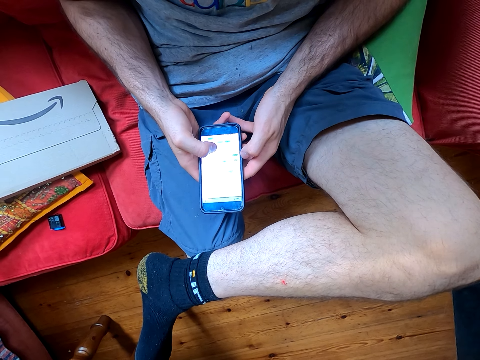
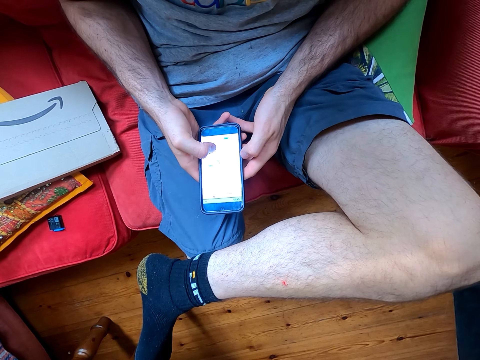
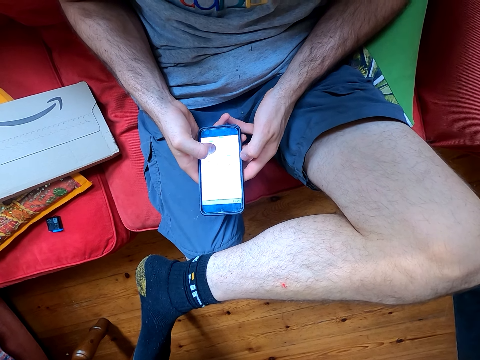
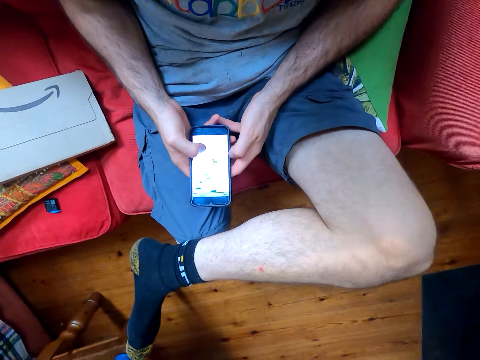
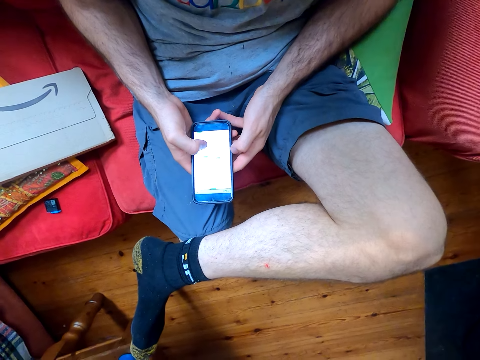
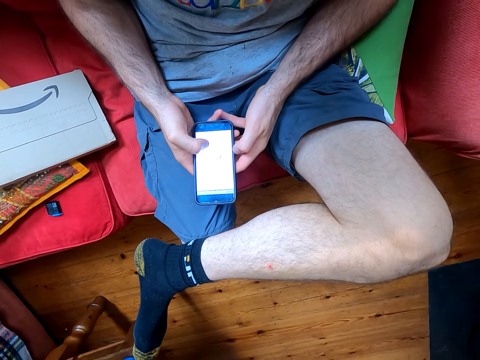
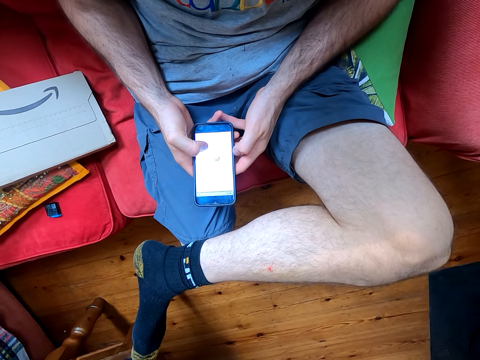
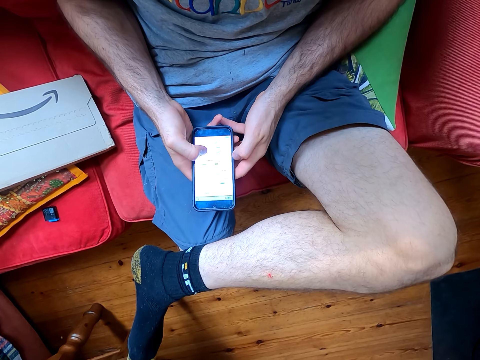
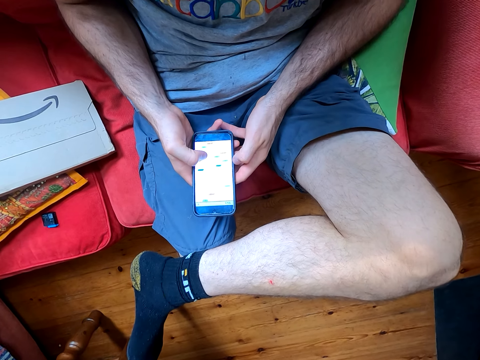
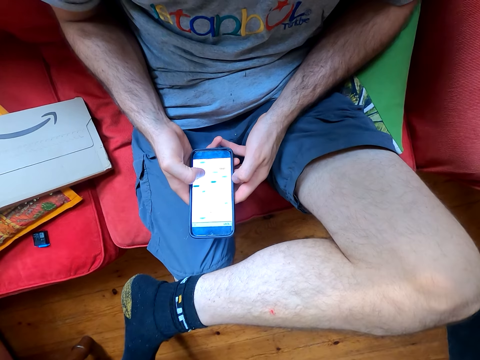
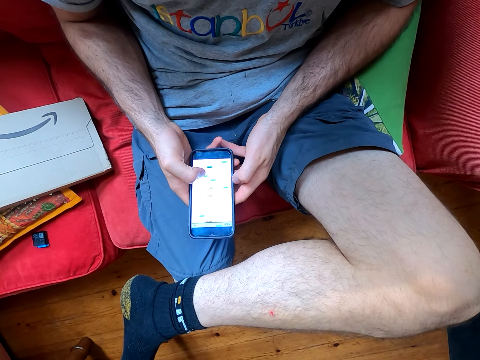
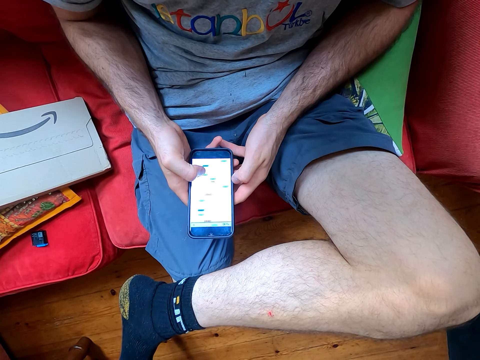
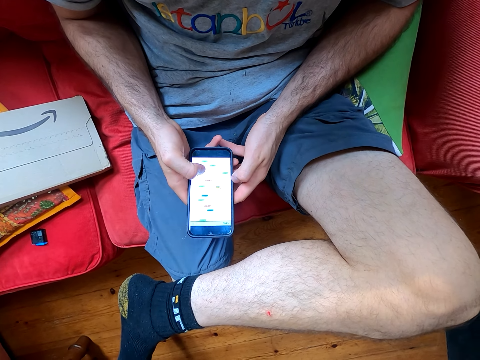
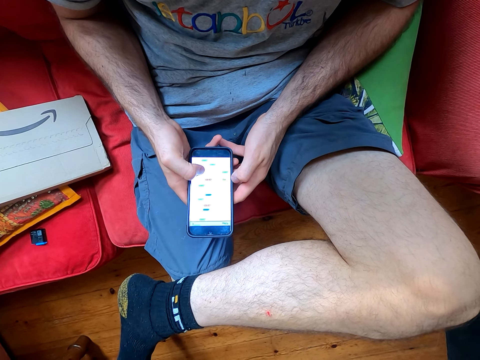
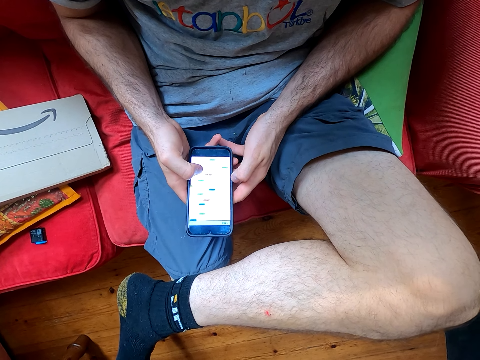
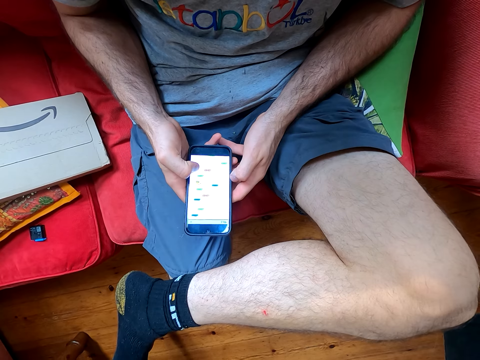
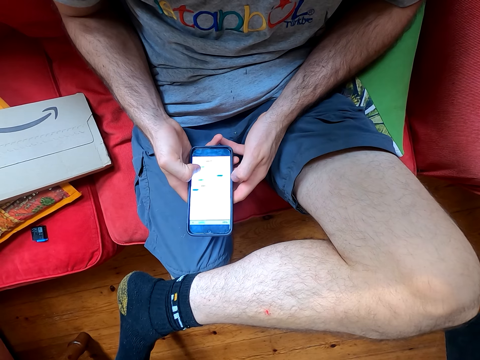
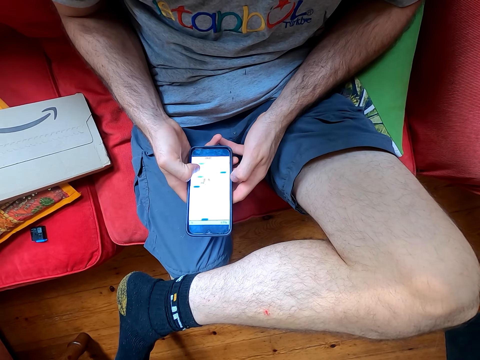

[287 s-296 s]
The camera wearer converses. They play the game on his phone.

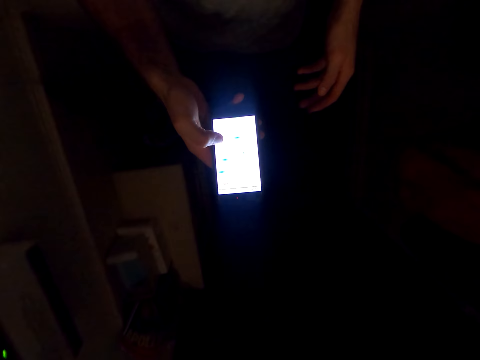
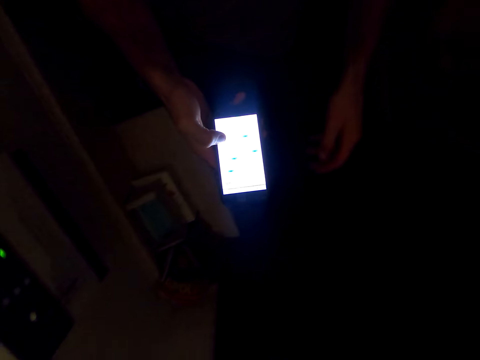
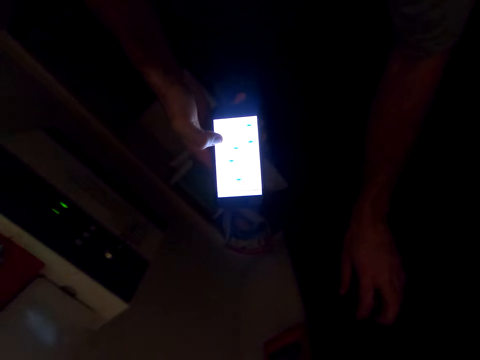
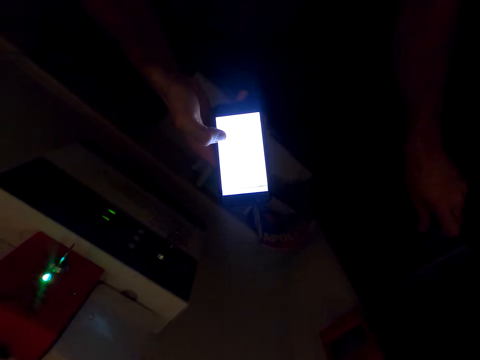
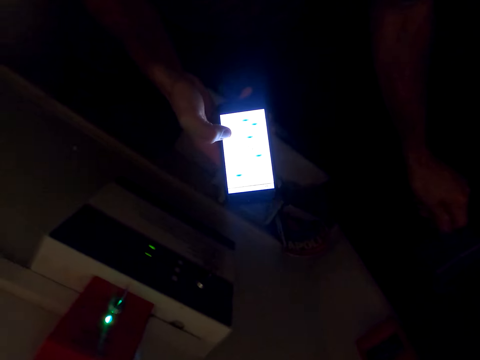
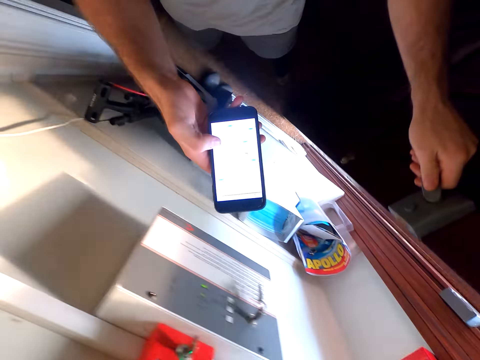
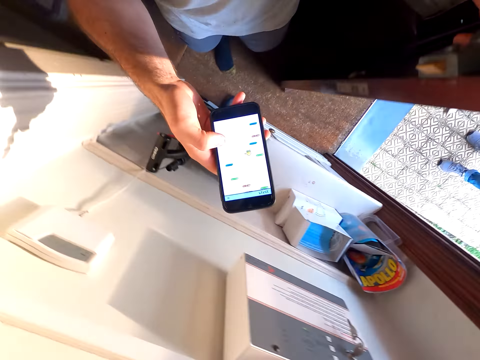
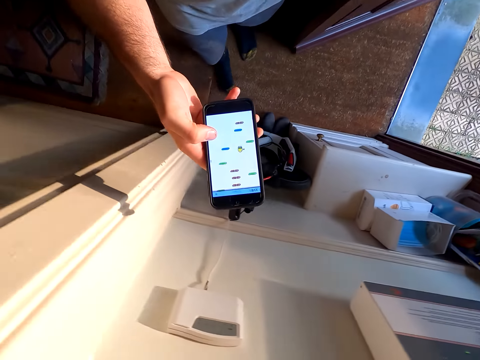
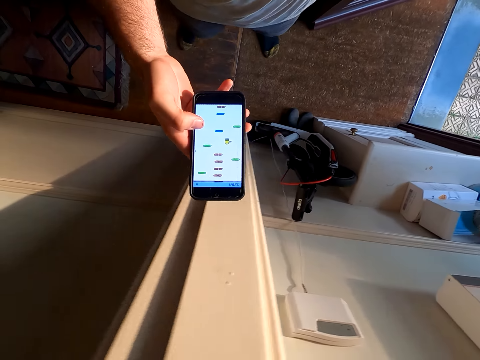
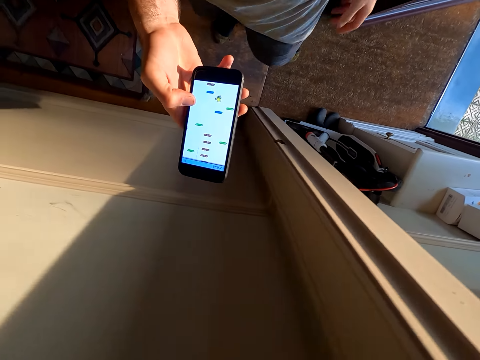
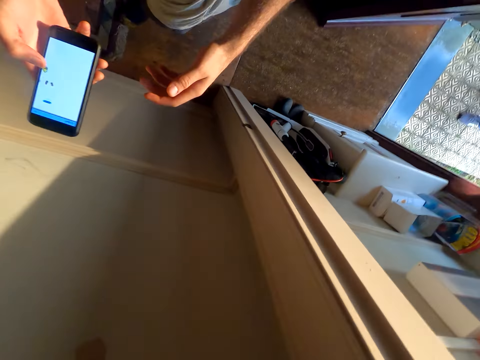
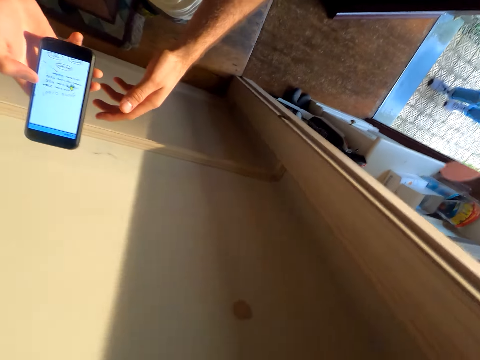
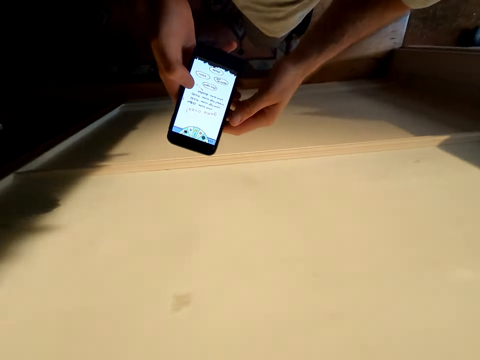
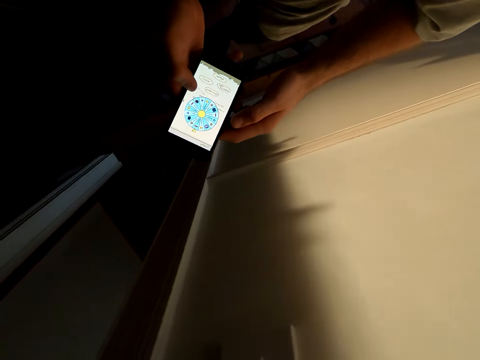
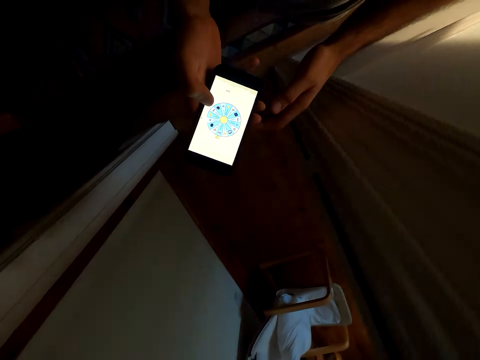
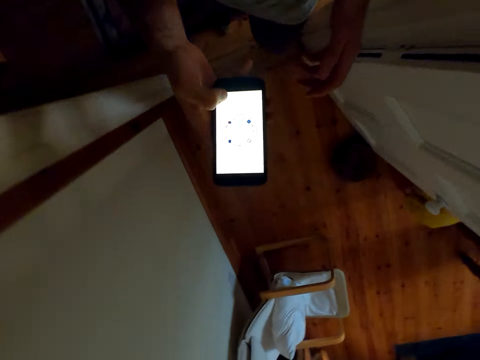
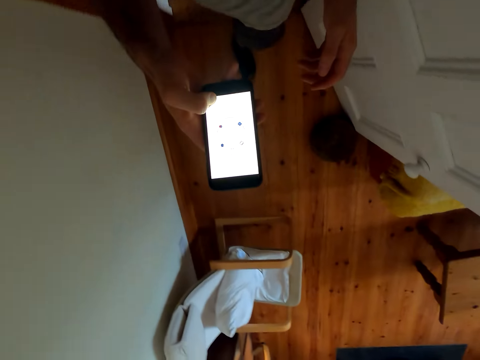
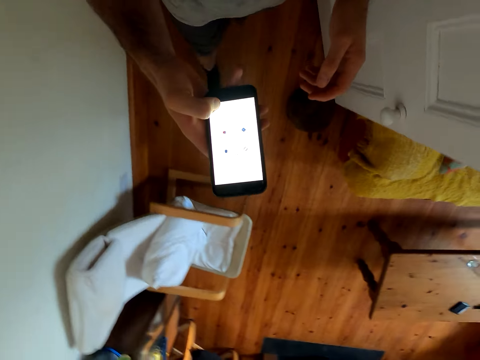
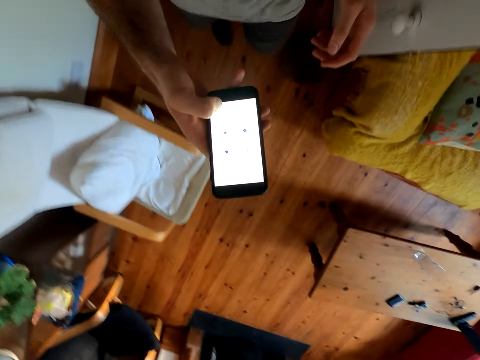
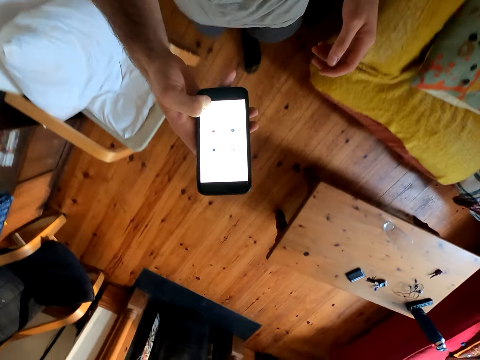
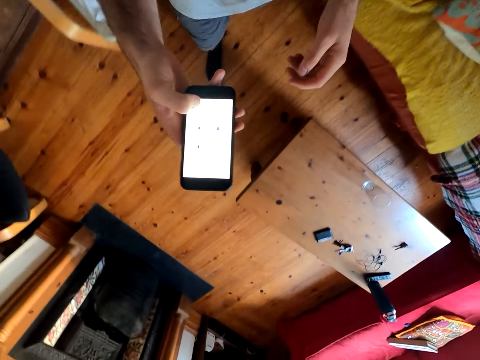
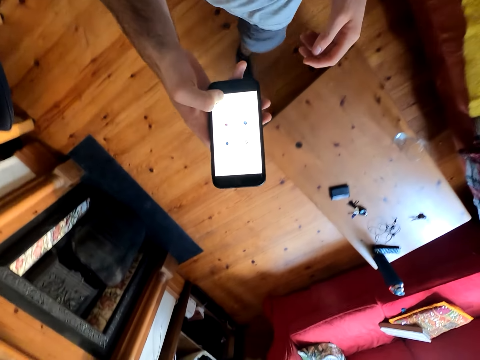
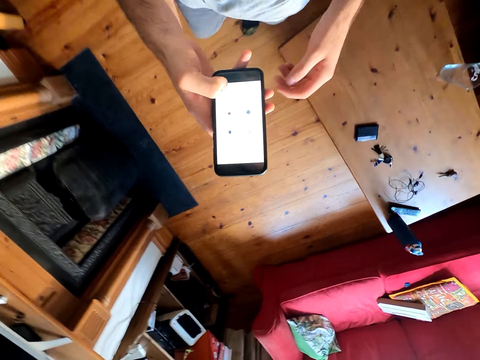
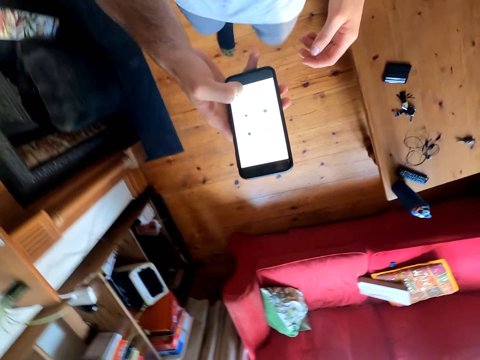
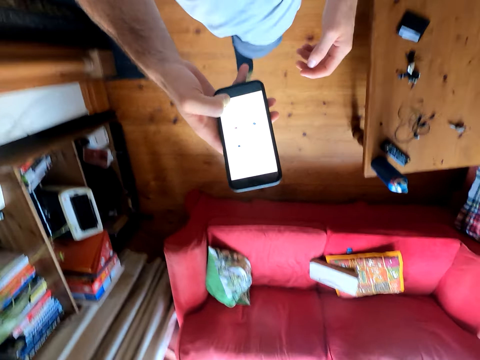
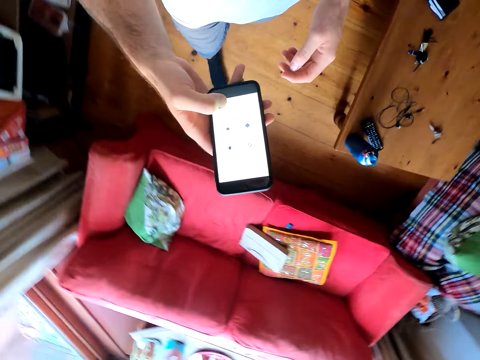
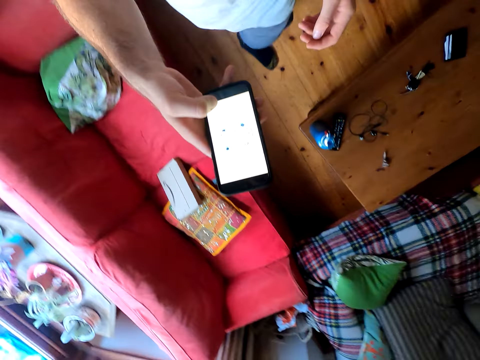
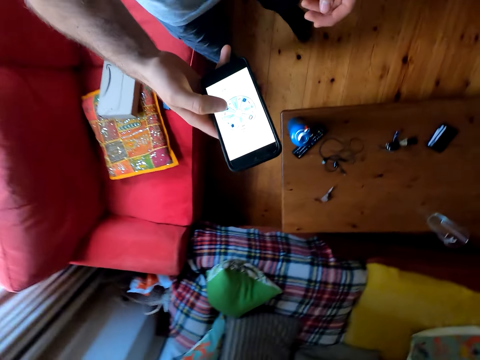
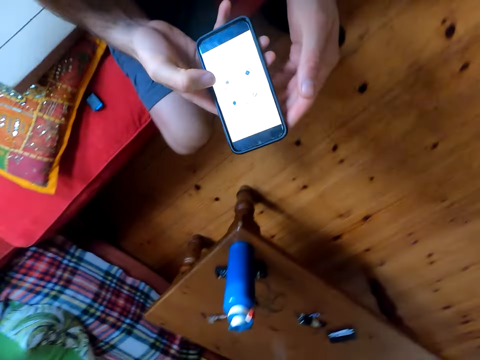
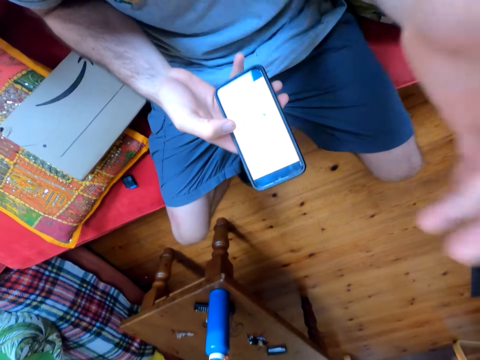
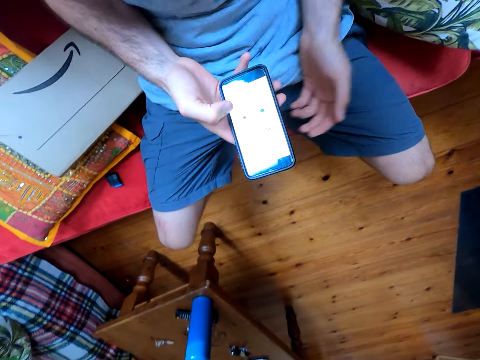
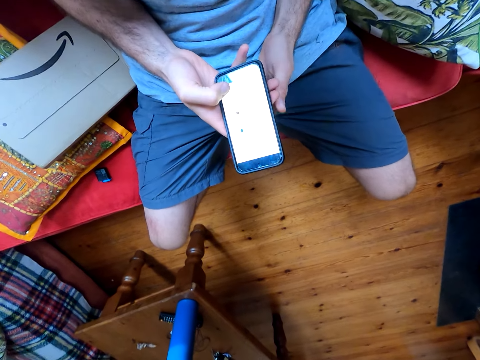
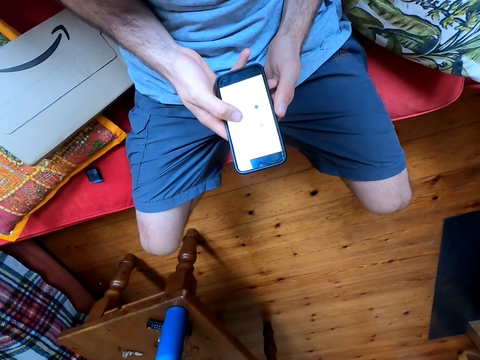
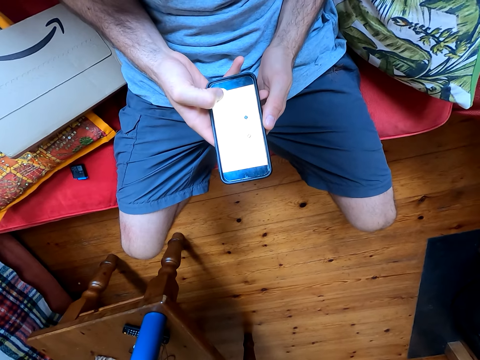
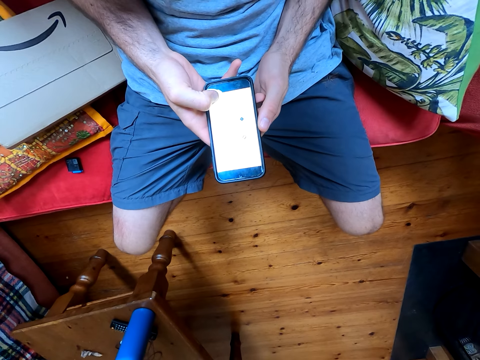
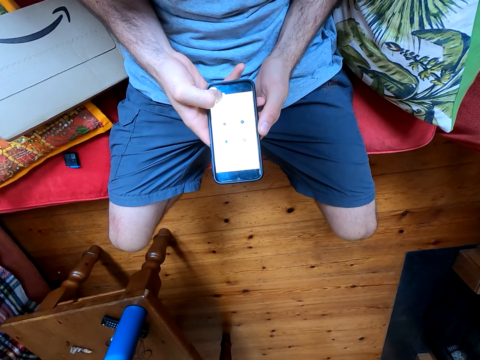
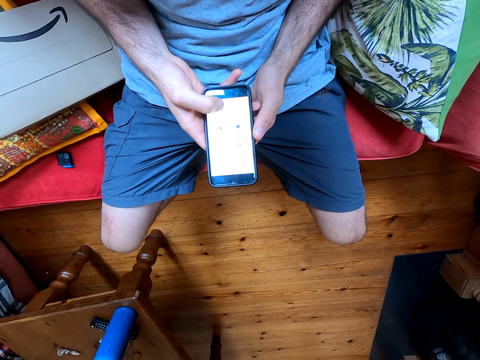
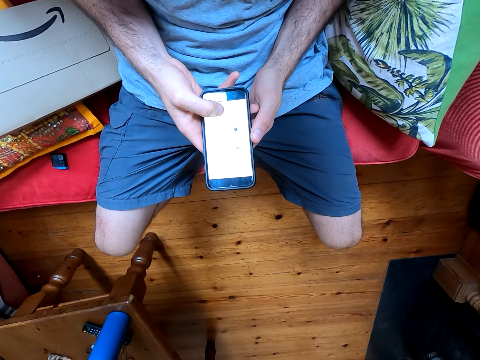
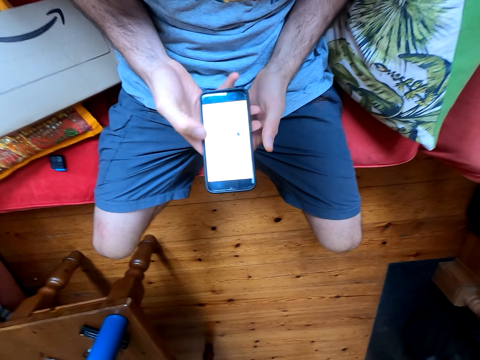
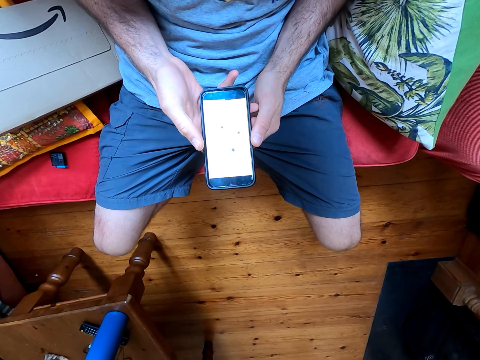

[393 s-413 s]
The camera wearer opens the door. They converse with a woman. They walk around. They play the game on the phone. The woman converses with the camera wearer. The camera wearer walks around the house. They use his phone. They converse with the woman. They sit down. They use the phone. They play the game on his phone.
